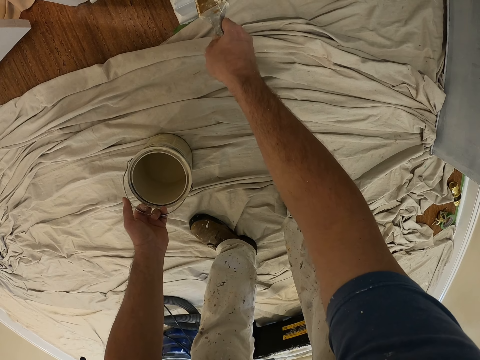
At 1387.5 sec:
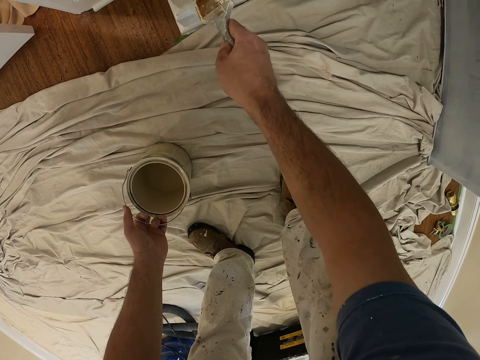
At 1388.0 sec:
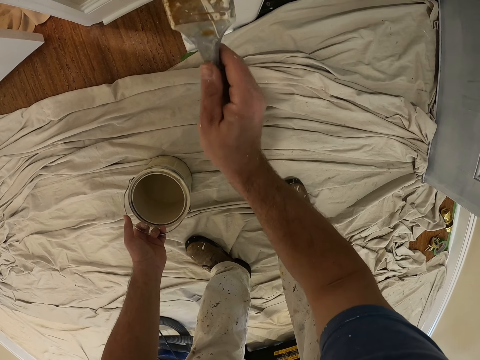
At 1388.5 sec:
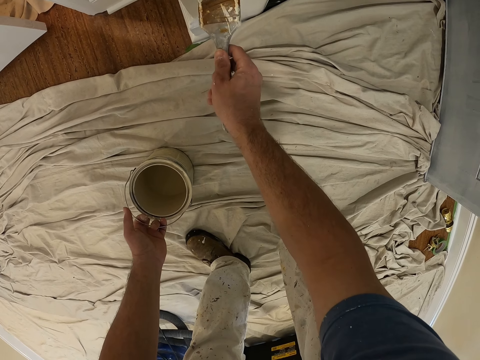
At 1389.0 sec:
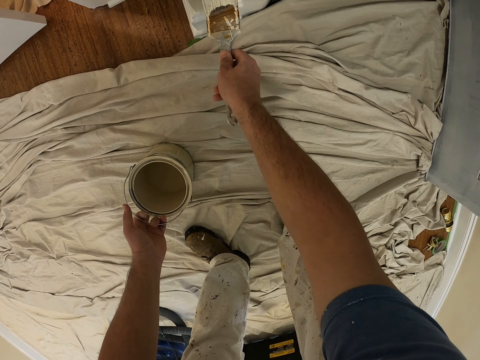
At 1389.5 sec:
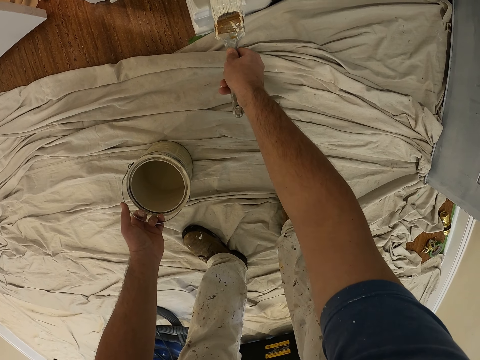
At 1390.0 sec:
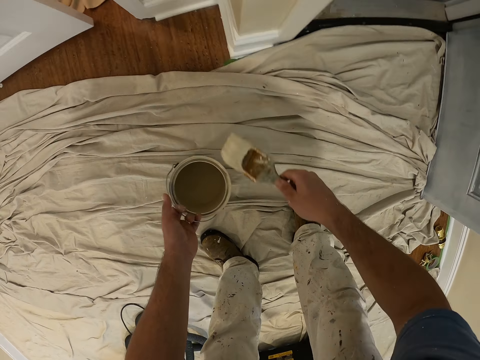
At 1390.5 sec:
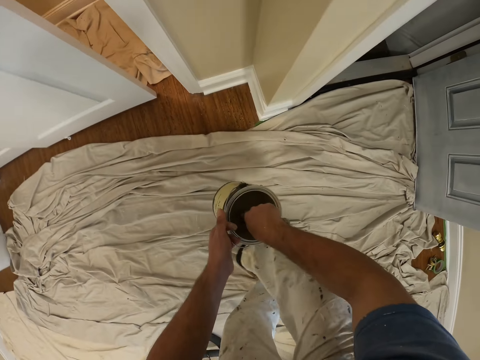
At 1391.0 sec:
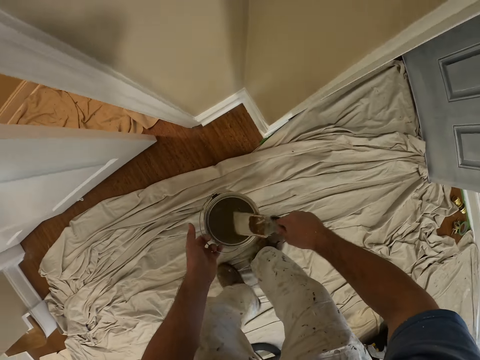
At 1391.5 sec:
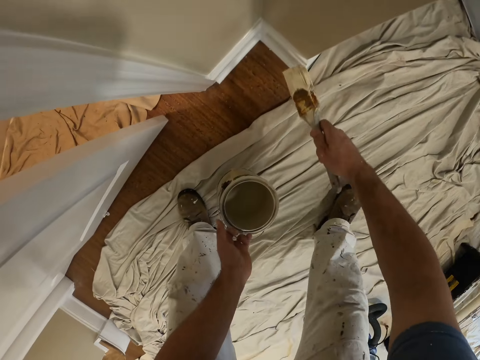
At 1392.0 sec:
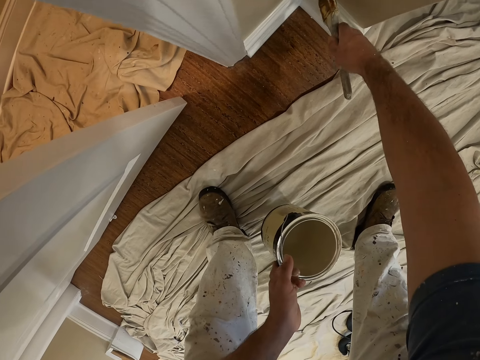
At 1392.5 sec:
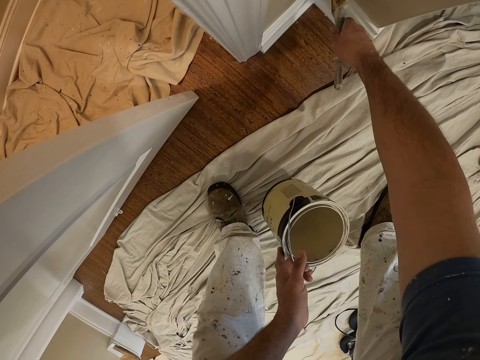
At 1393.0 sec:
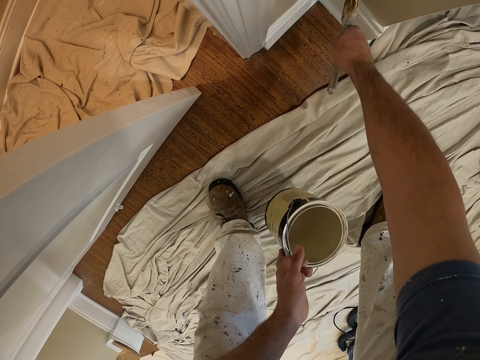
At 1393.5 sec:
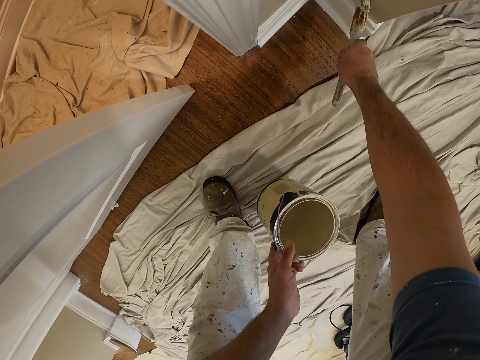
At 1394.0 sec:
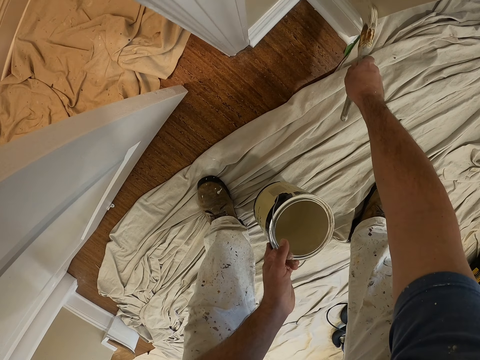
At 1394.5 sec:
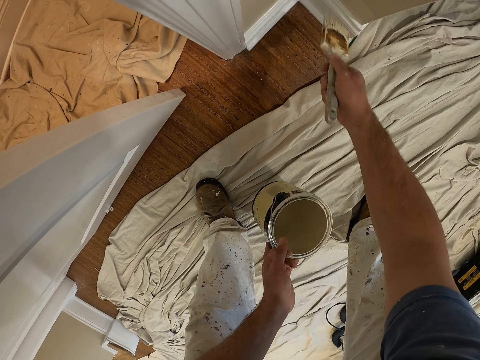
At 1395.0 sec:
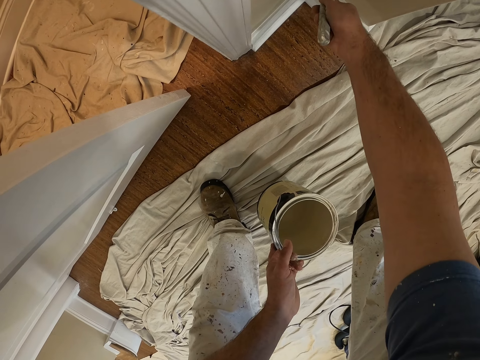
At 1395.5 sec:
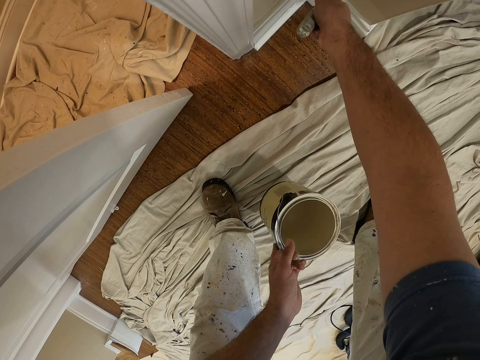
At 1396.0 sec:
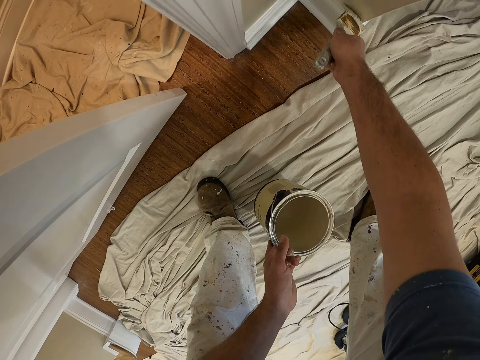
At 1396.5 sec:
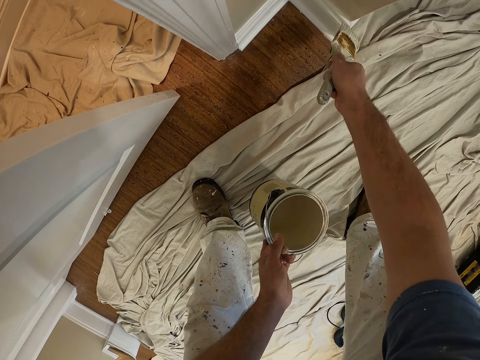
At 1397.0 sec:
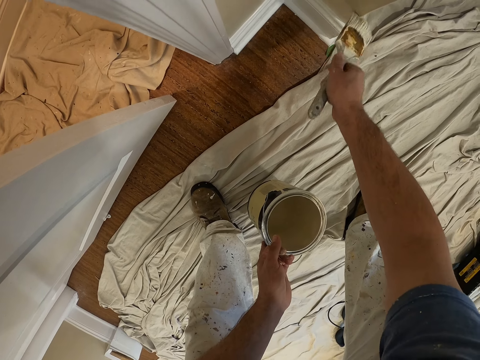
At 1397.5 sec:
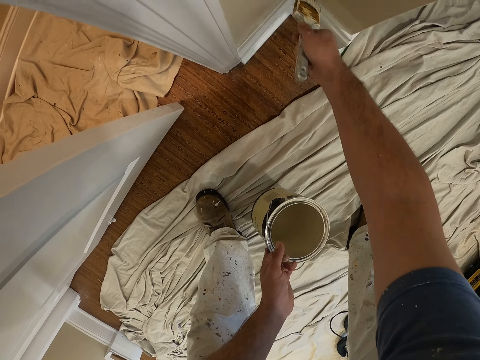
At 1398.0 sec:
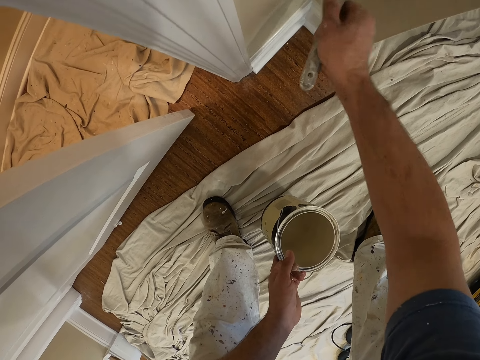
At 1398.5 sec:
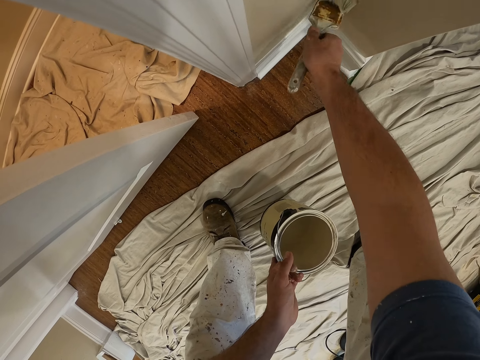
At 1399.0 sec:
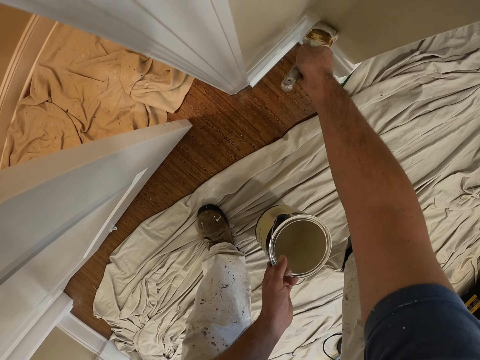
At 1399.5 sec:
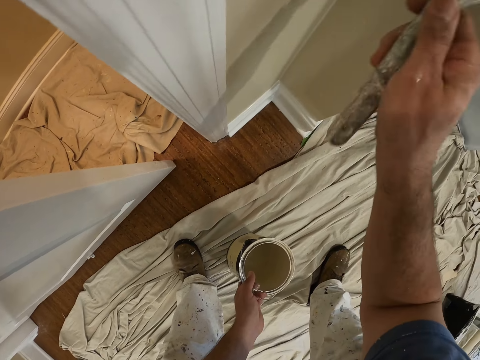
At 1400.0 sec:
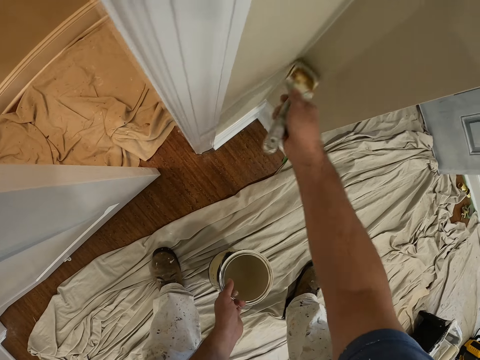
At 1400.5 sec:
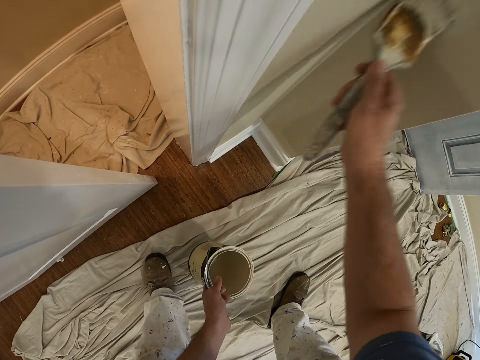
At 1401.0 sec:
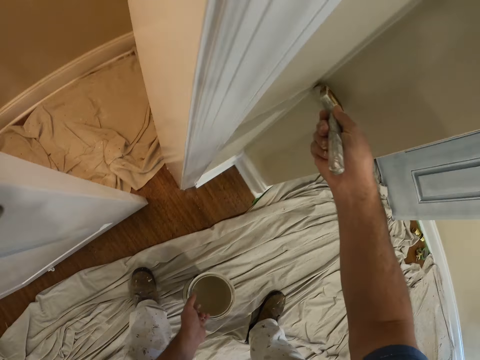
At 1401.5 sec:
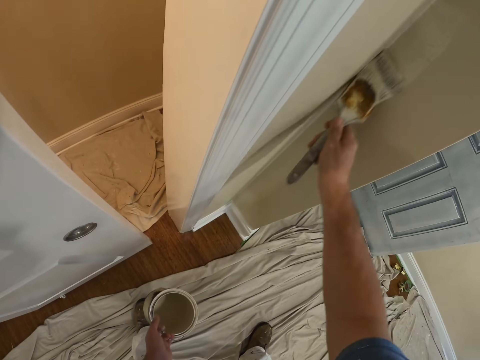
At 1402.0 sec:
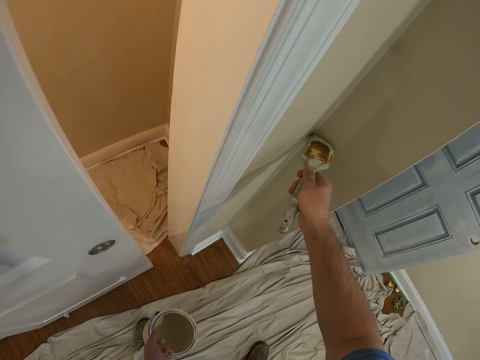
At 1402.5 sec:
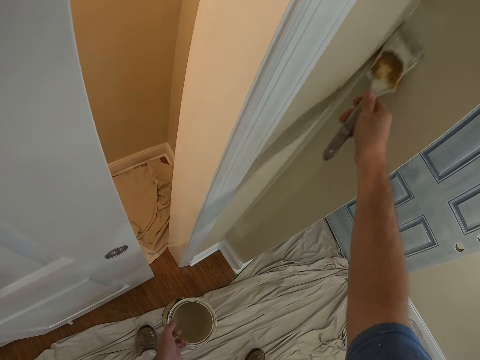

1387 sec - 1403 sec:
The camera wearer paints the wall. They insert a paint brush into the jar. They take some paint from the paint can with the paint brush. They paint the wall with the paint brush. They paint the wall.

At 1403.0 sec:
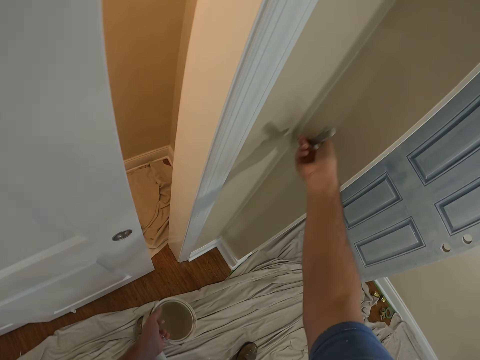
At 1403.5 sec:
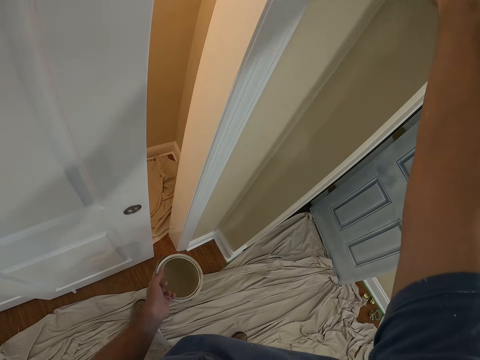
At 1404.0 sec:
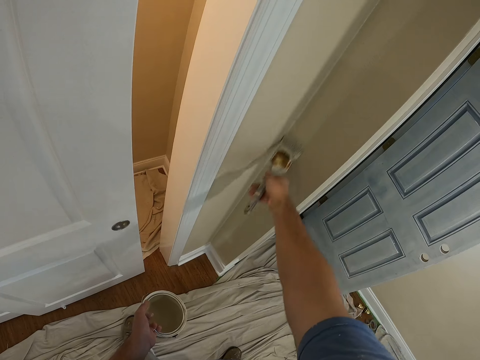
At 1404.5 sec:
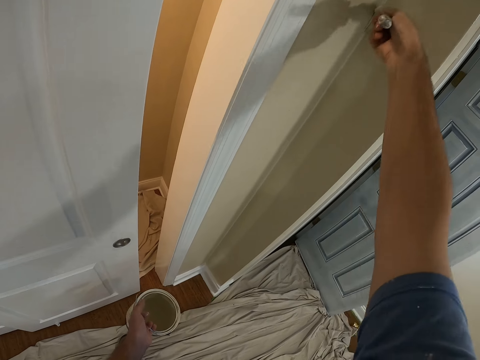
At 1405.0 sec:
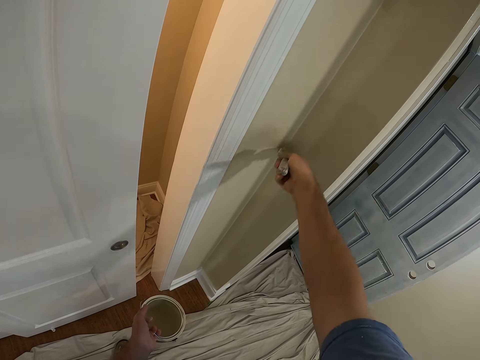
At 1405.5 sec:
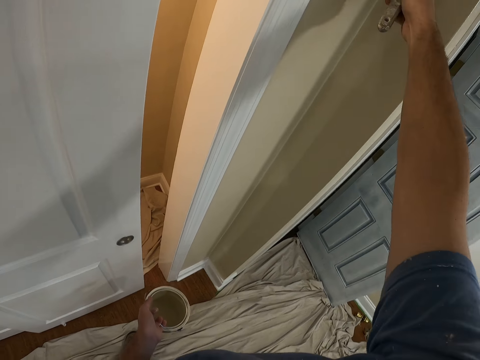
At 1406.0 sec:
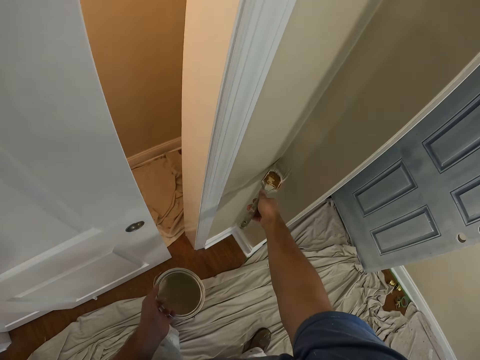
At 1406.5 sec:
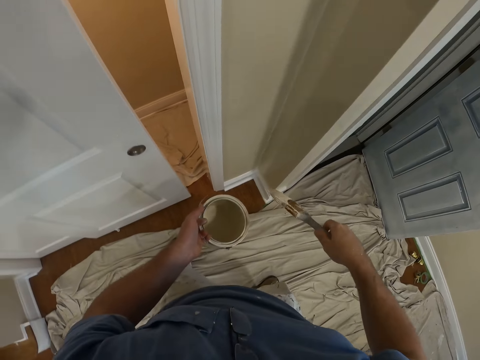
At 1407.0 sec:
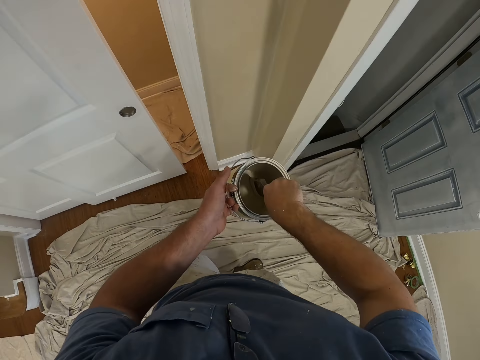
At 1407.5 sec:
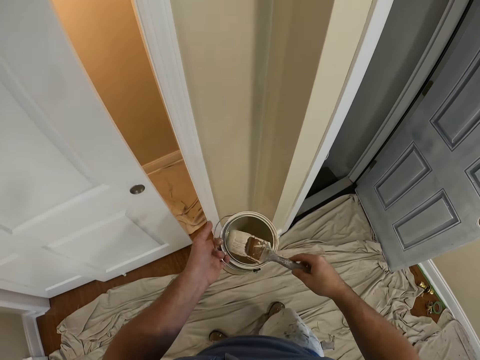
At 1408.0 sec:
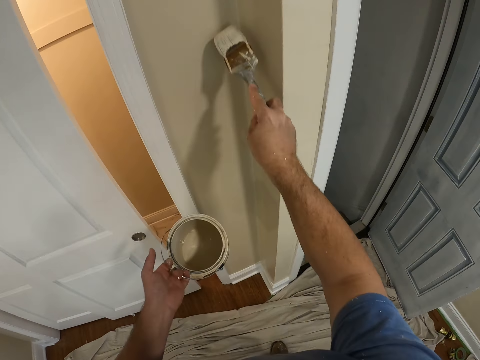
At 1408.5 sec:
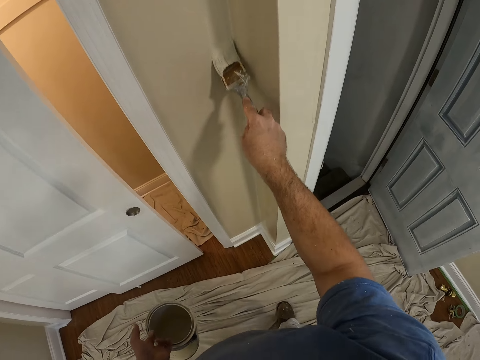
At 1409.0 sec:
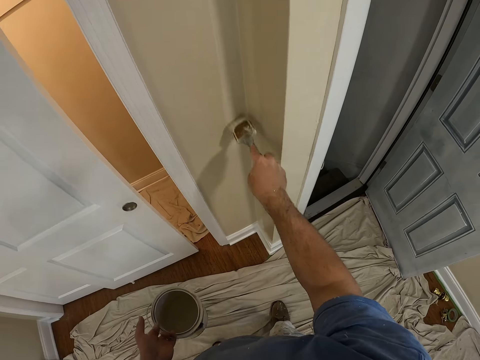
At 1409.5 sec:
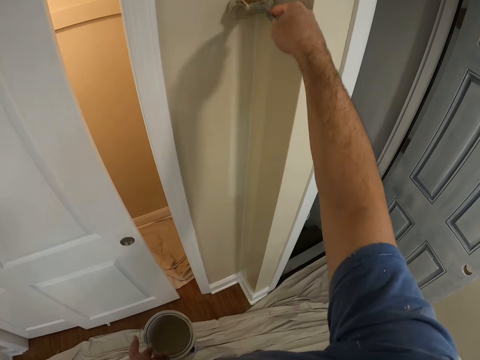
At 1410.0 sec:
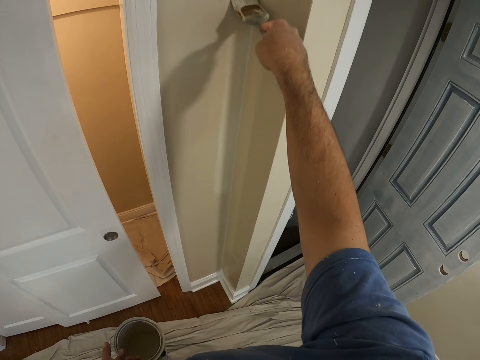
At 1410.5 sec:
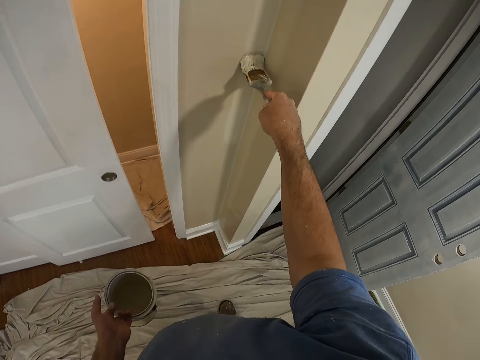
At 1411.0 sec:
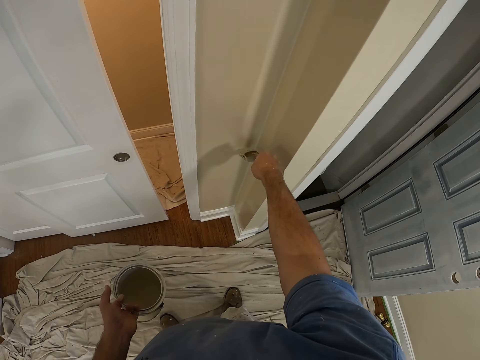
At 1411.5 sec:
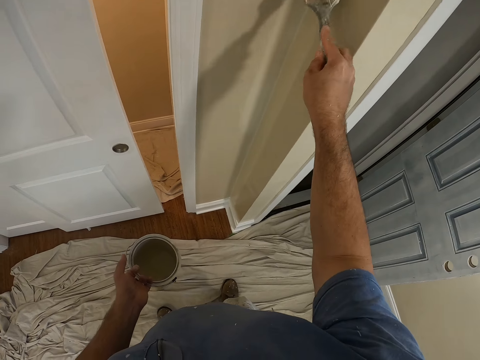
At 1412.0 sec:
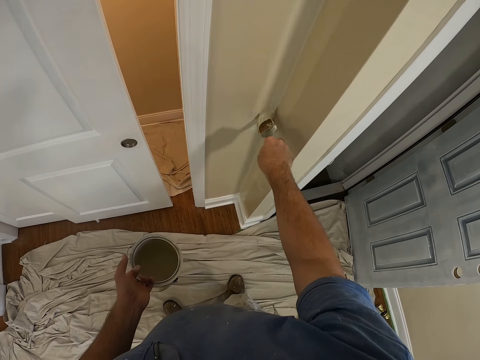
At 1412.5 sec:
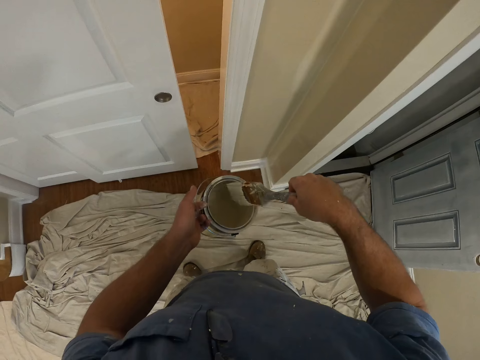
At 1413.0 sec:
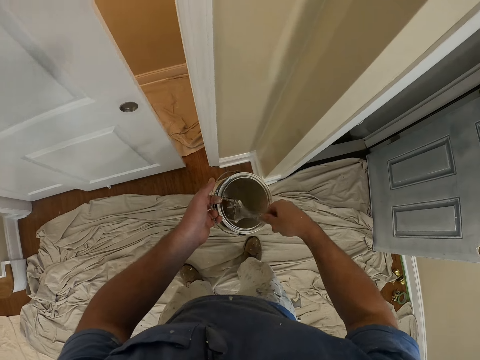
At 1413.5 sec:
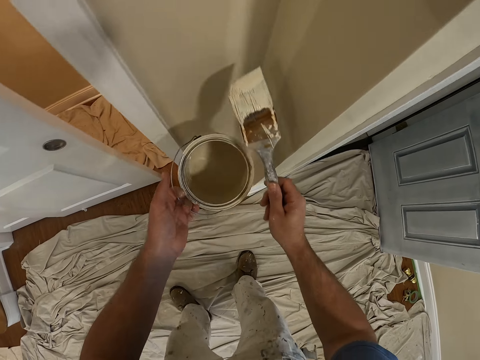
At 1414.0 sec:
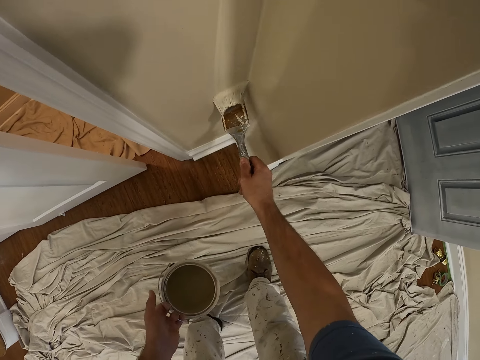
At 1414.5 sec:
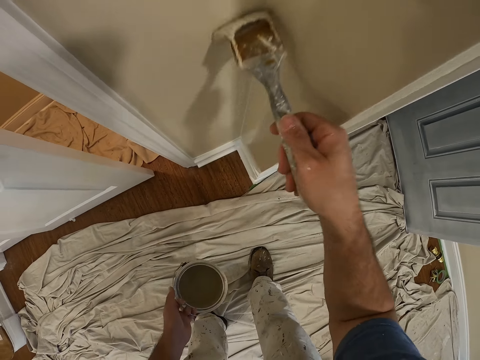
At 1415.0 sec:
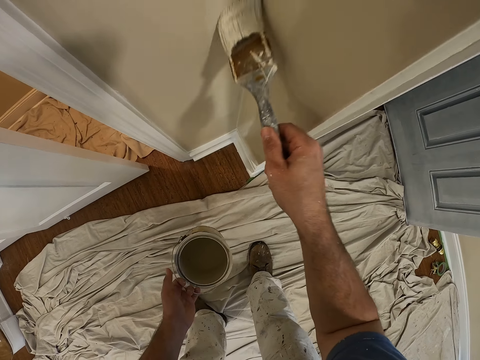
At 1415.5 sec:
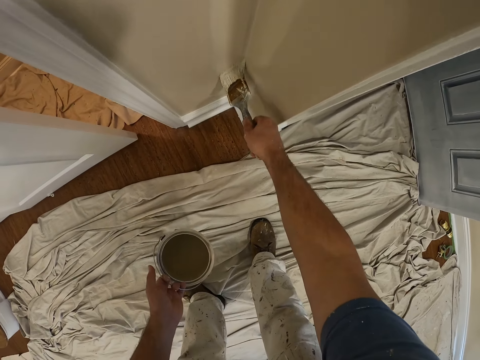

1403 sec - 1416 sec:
The camera wearer inserts a paint brush into the jar. They take some paint from the paint can with the paint brush. They paint the wall with the paint brush. They paint the wall. They take some paint from the paint can with the paint brush. They insert the paint brush into the paint pail. They paint the wall with the paint brush.
